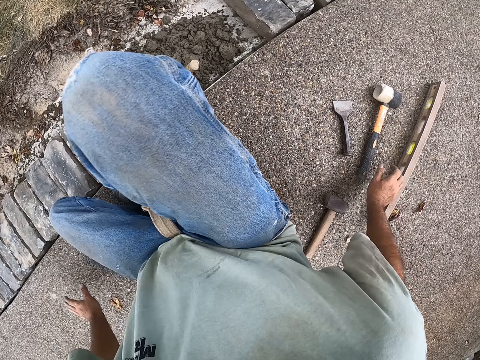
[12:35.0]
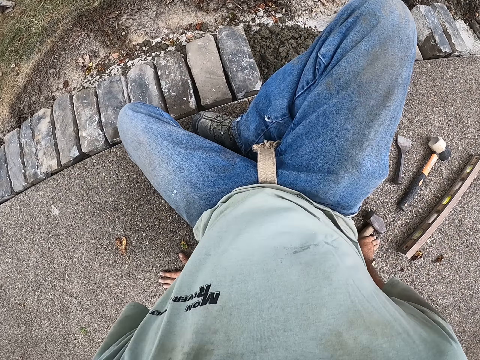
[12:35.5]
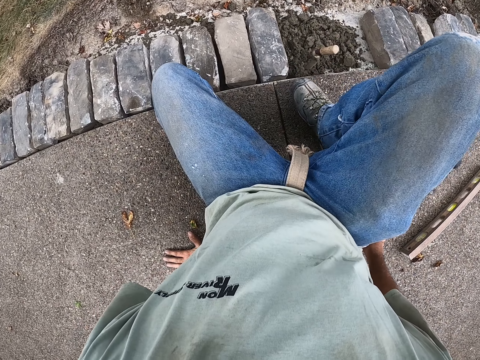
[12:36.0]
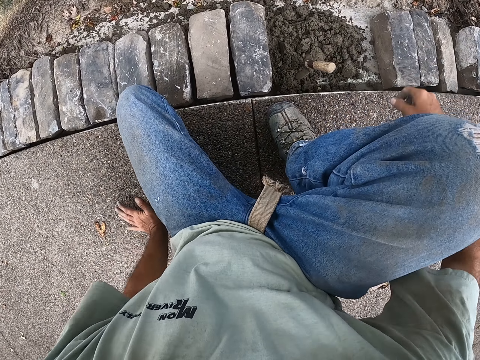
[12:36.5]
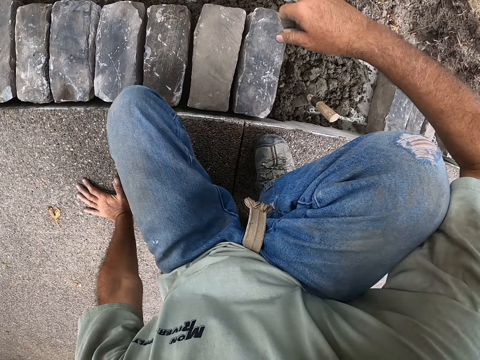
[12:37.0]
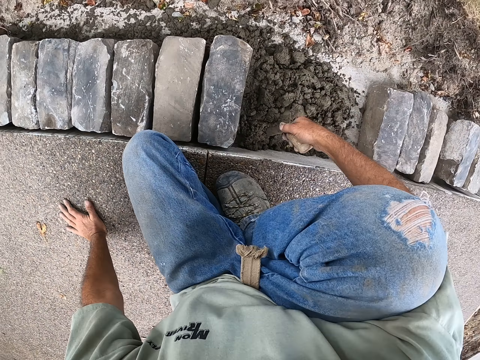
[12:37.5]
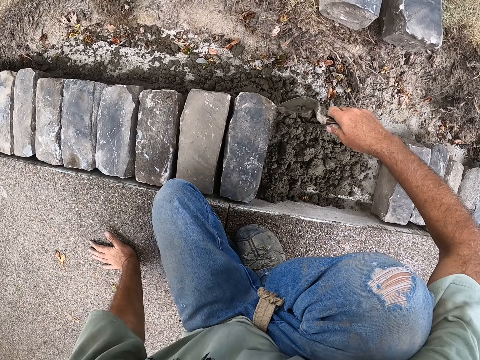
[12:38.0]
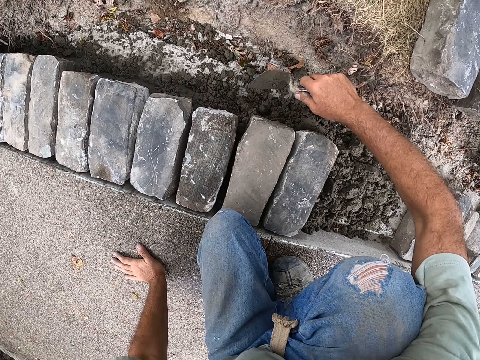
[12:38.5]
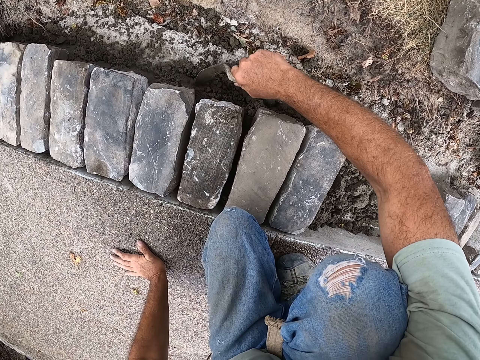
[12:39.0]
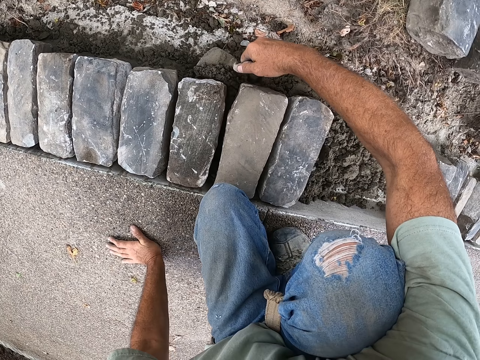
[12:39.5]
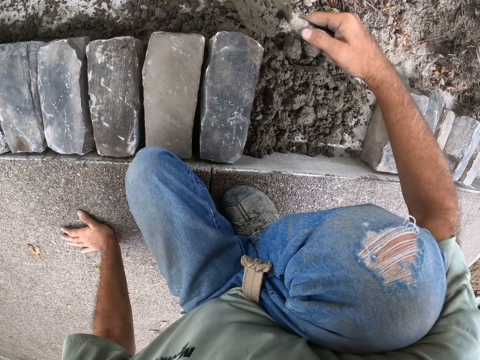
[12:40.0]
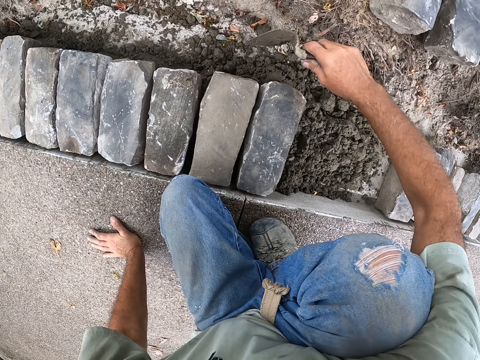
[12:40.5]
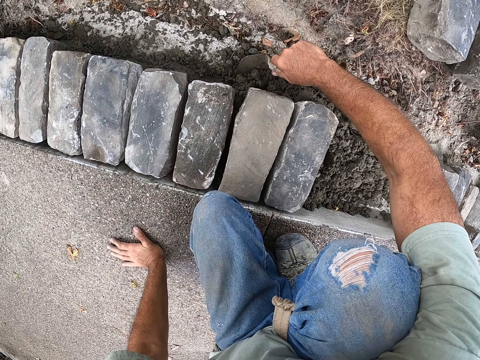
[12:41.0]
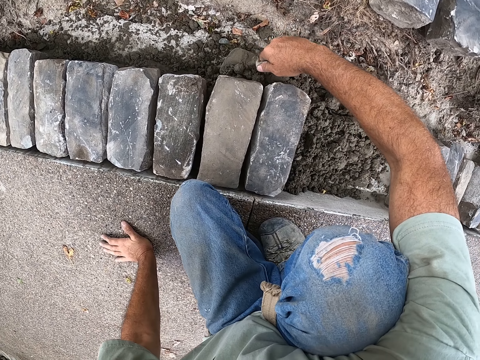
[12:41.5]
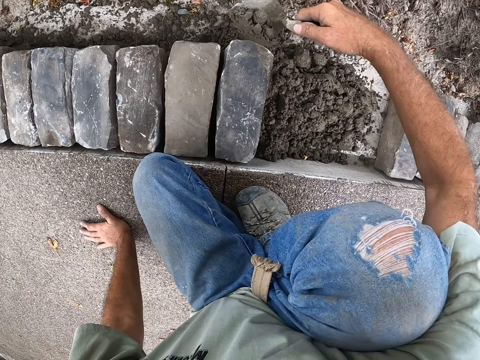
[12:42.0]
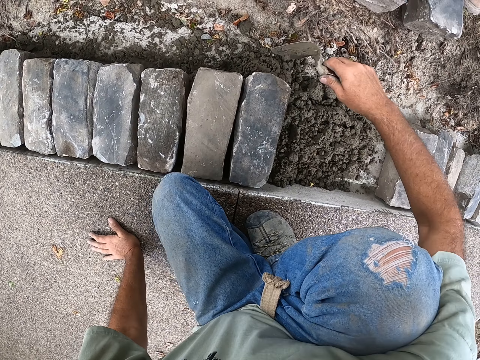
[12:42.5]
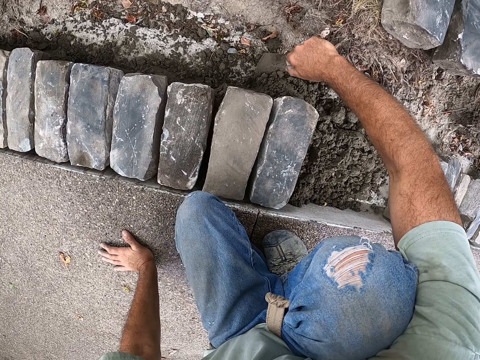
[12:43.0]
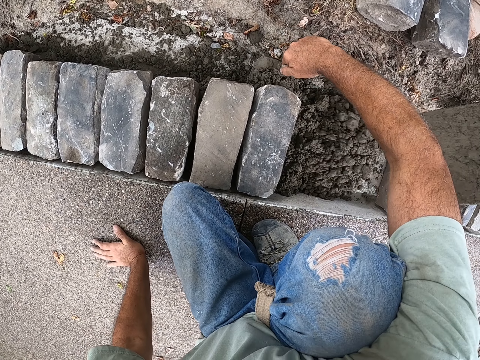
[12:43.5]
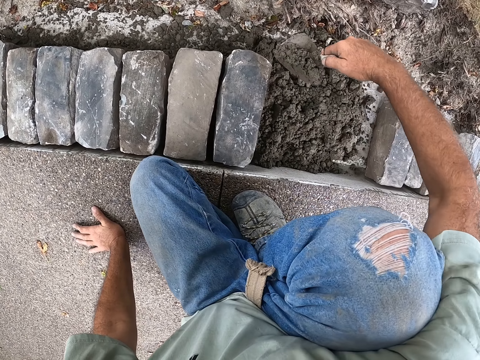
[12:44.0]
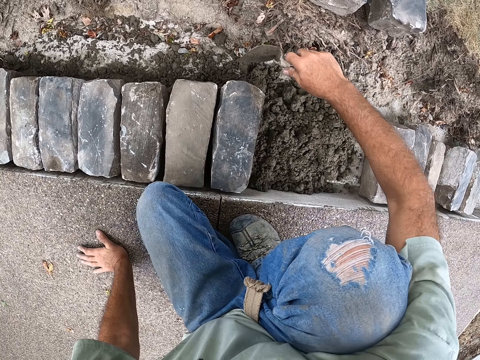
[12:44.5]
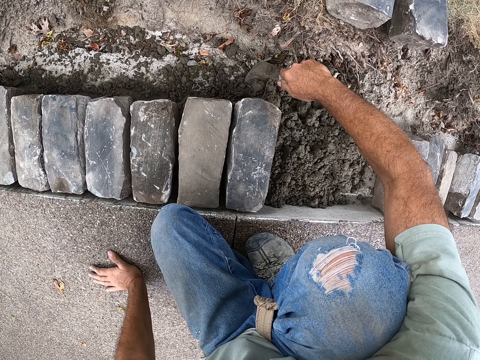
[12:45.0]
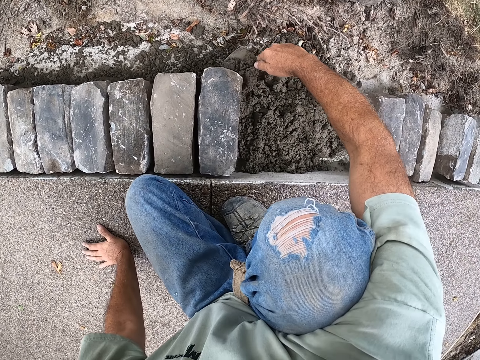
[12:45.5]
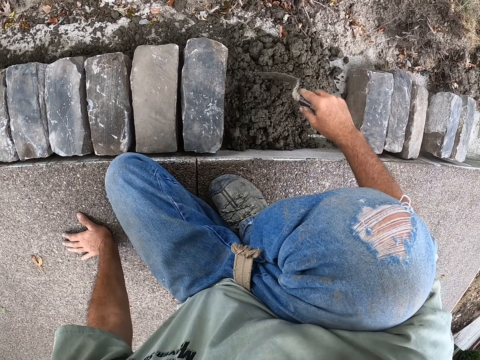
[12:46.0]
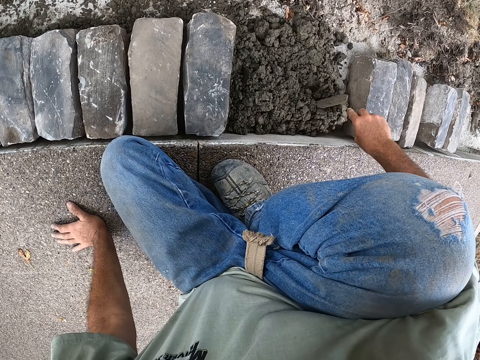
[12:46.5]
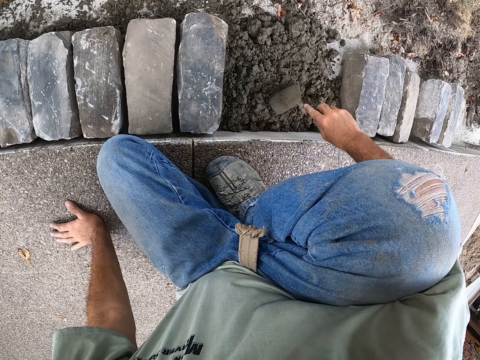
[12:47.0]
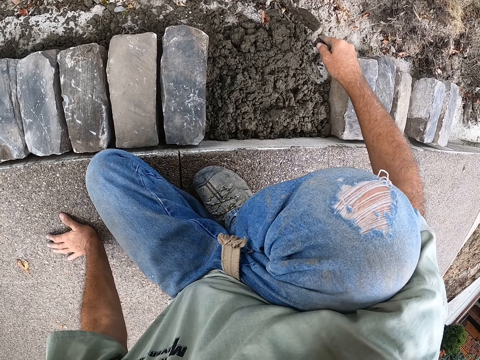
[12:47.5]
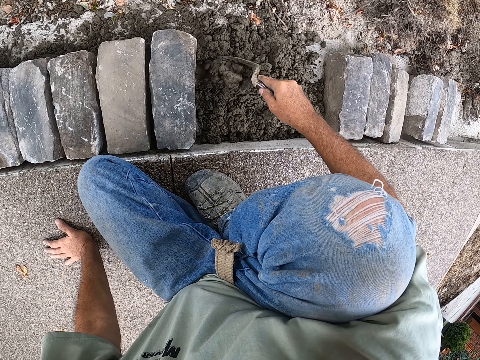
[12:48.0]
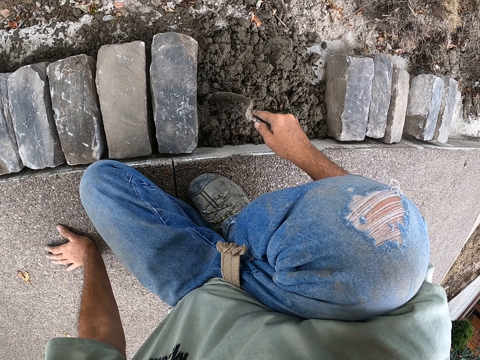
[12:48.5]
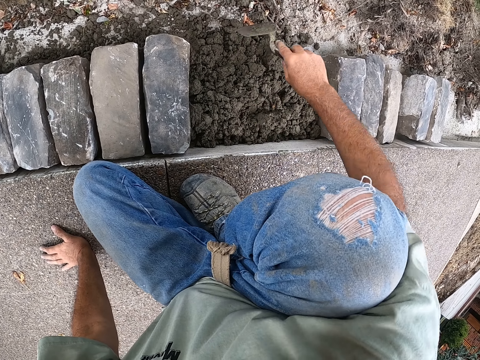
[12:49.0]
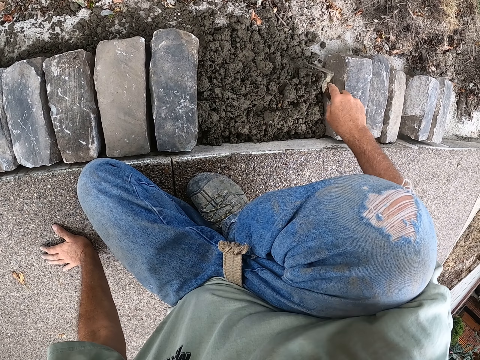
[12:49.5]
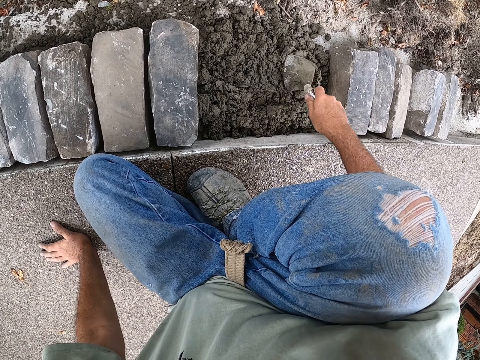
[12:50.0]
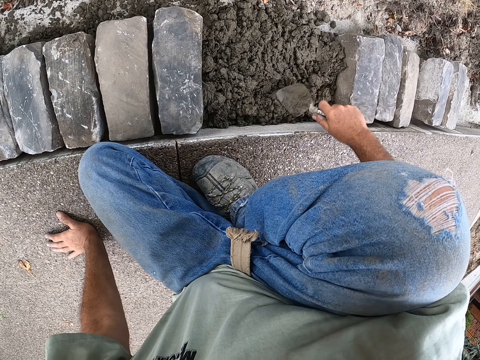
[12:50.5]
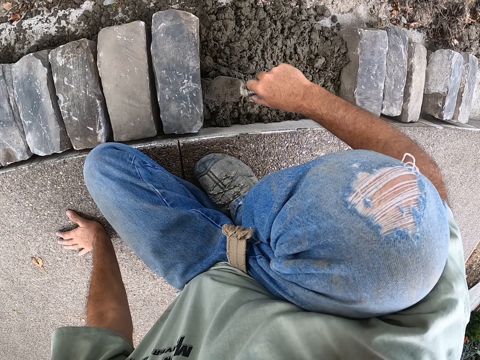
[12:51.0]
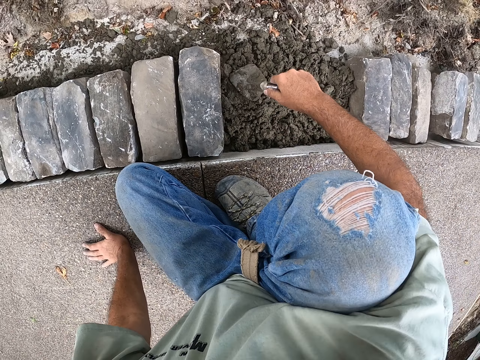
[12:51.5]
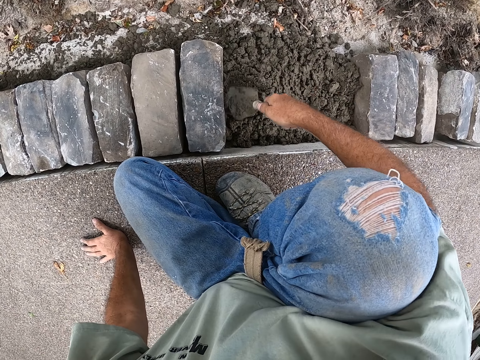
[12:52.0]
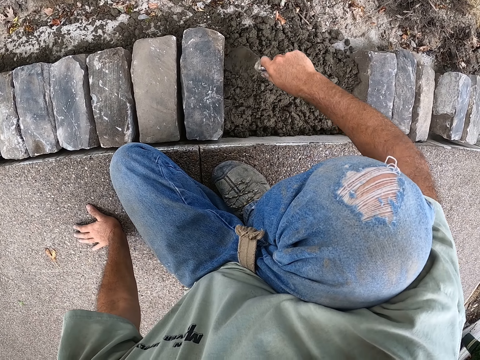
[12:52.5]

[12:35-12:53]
The camera wearer places the spirit level down. They move. They pick up the building trowel. They scoop the cement repeatedly. They spread the cement with the building trowel.

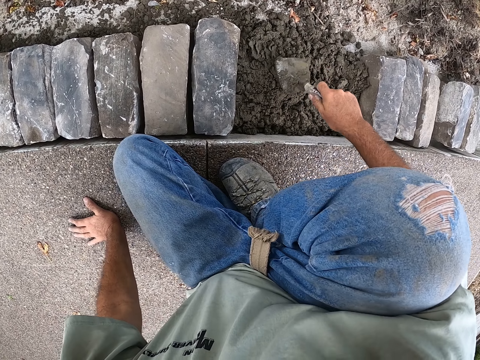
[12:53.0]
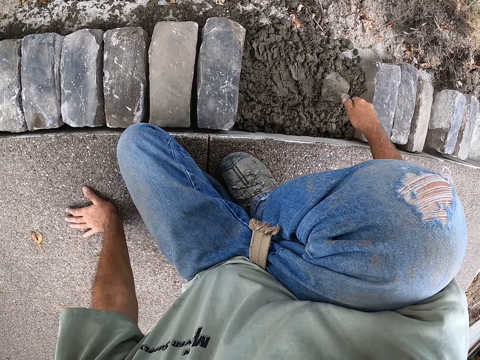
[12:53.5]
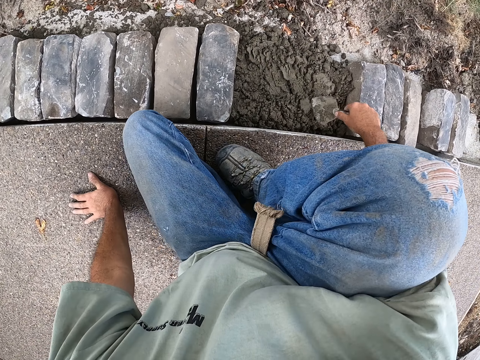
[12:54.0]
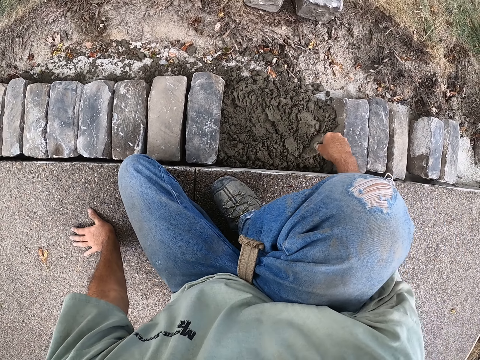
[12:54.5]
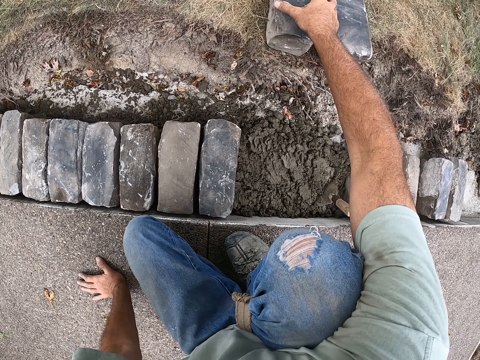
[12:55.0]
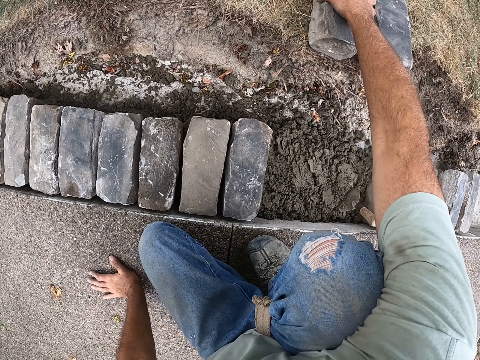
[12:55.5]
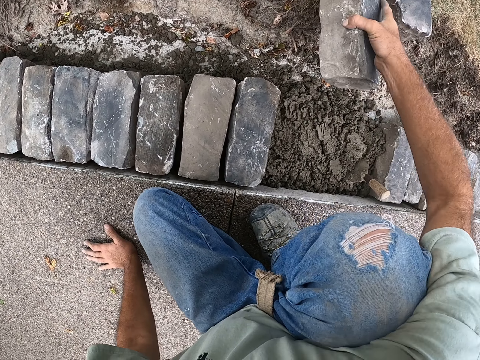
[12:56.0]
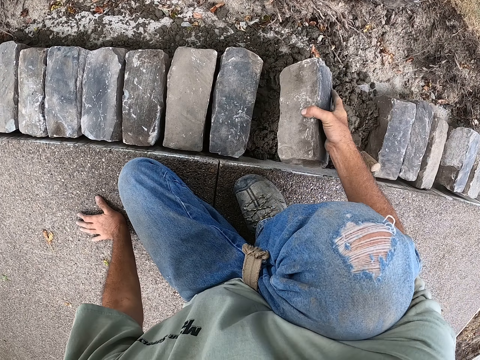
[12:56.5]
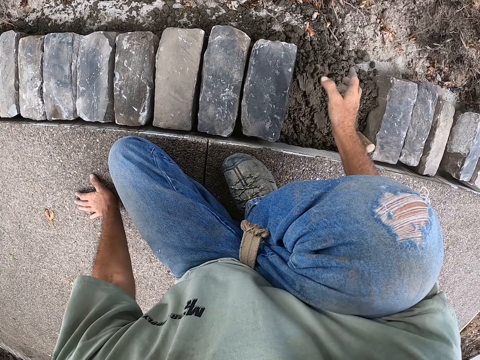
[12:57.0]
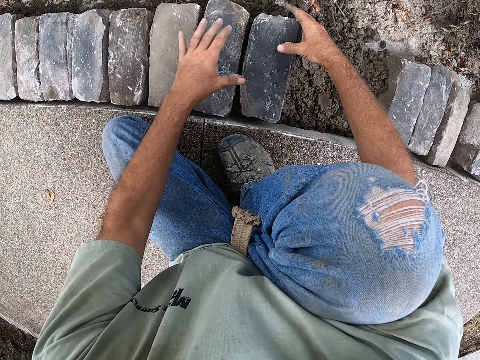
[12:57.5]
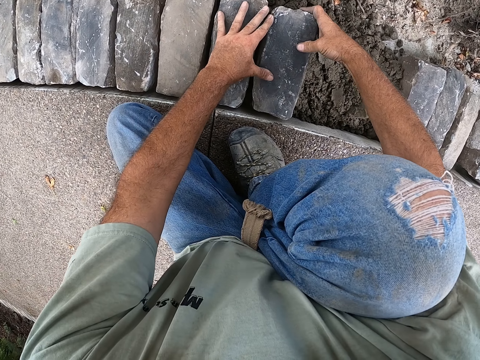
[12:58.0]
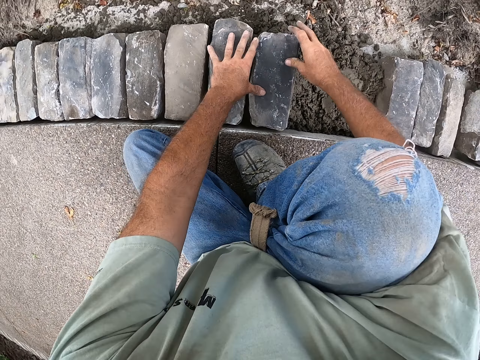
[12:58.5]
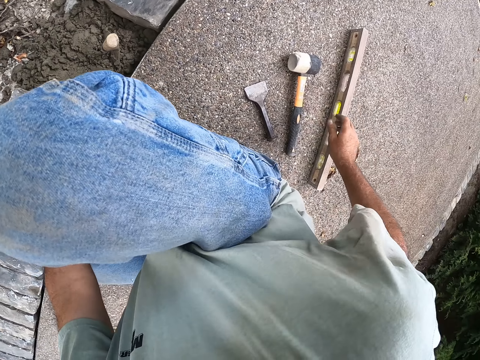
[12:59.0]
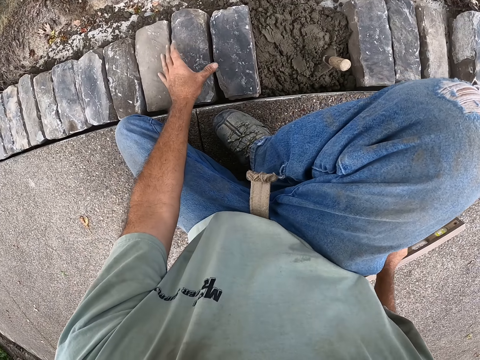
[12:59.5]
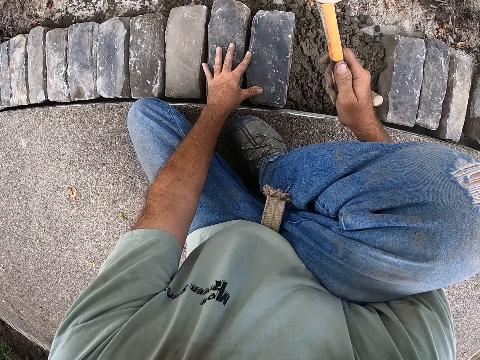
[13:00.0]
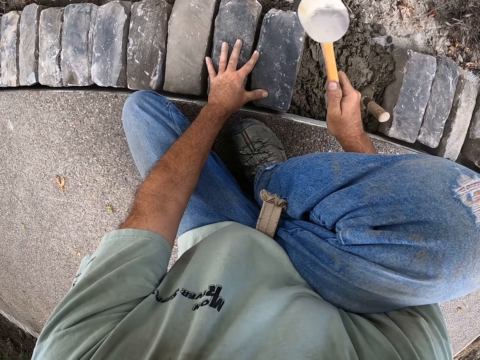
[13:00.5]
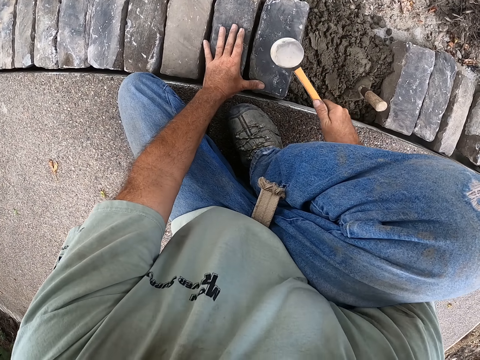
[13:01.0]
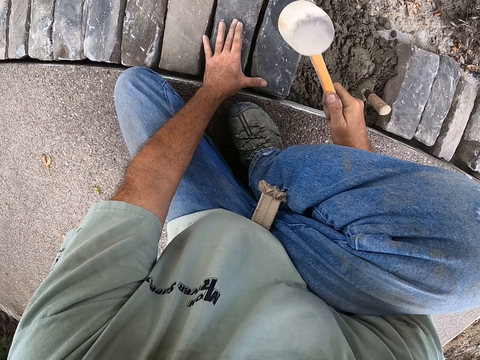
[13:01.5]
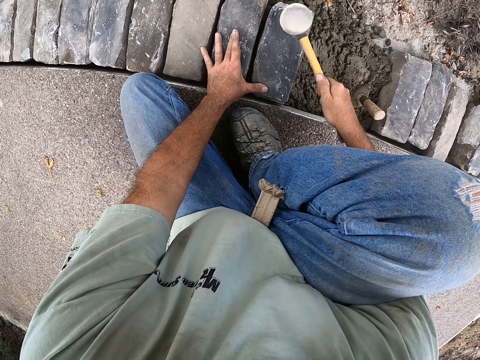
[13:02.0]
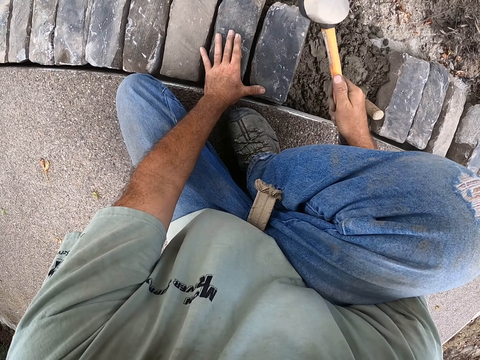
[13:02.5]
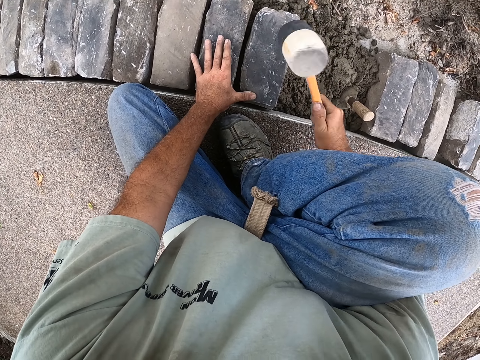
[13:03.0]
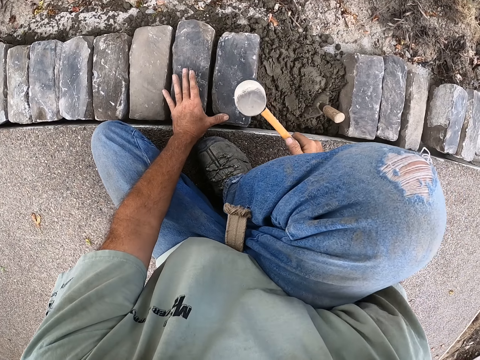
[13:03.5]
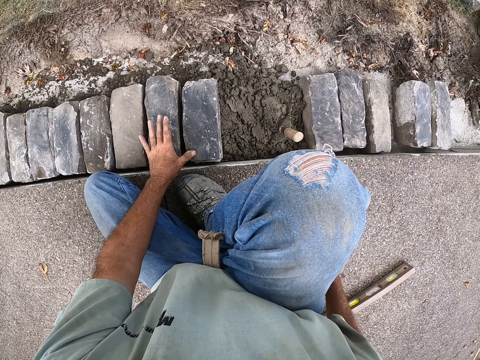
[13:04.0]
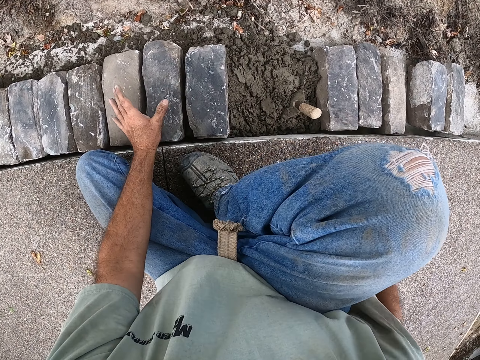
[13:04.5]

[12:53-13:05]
The camera wearer places the building trowel down. They pick up the block. They place the block down. They pick up the mallet. They hit the block with the mallet. They place the mallet down.
